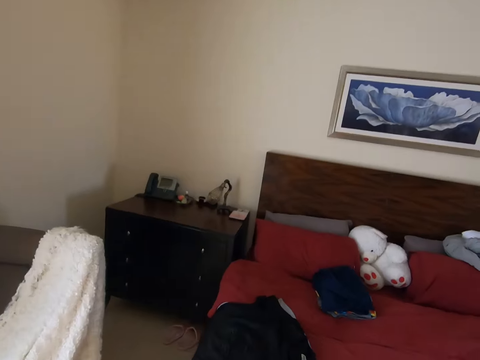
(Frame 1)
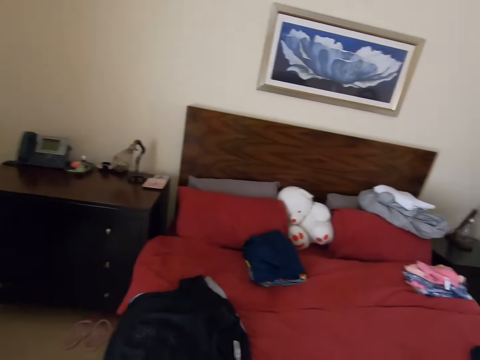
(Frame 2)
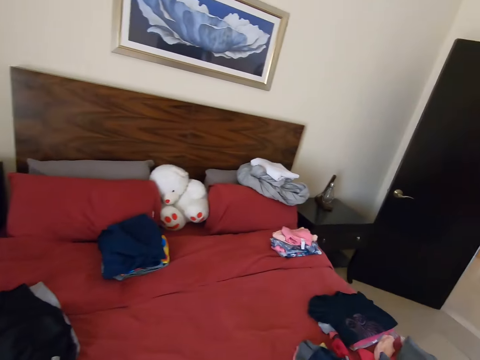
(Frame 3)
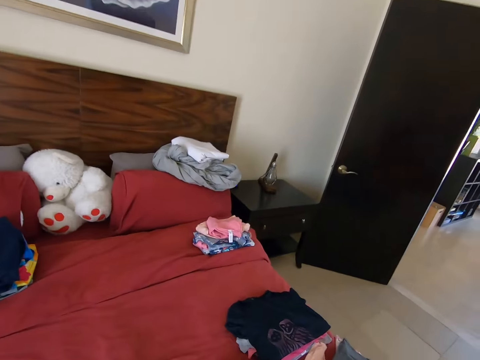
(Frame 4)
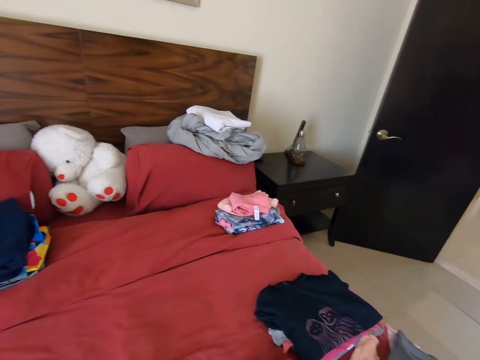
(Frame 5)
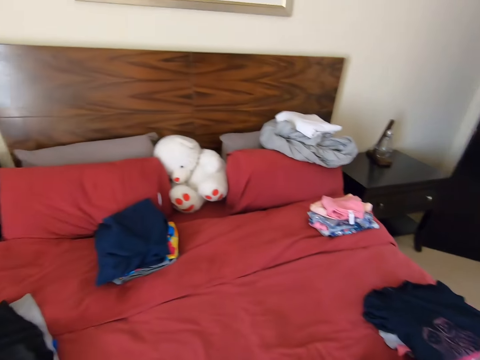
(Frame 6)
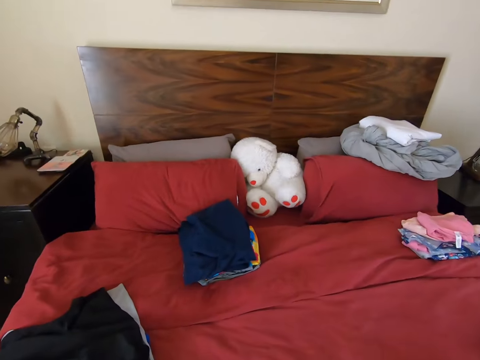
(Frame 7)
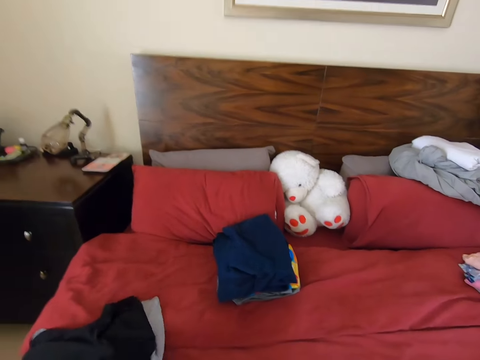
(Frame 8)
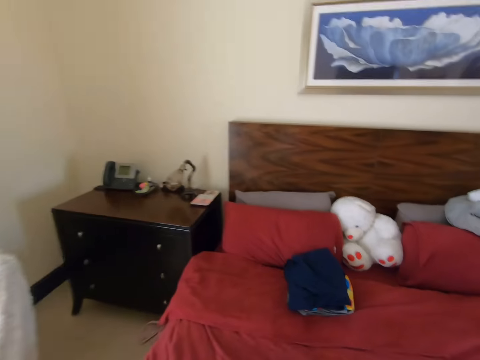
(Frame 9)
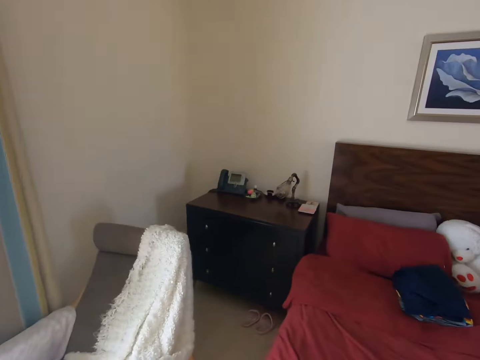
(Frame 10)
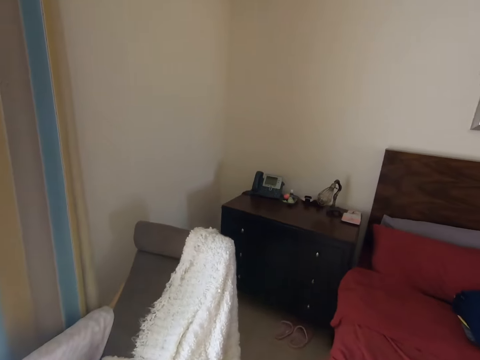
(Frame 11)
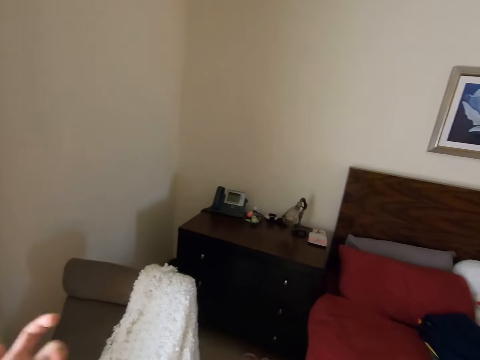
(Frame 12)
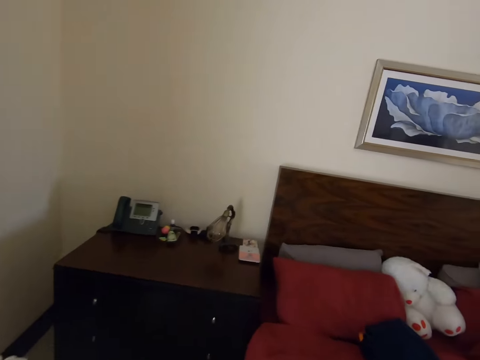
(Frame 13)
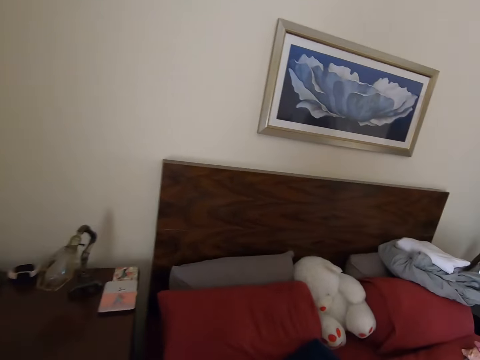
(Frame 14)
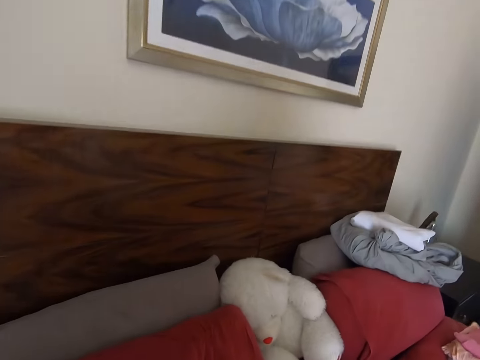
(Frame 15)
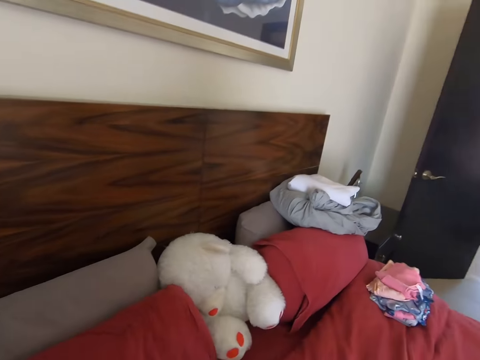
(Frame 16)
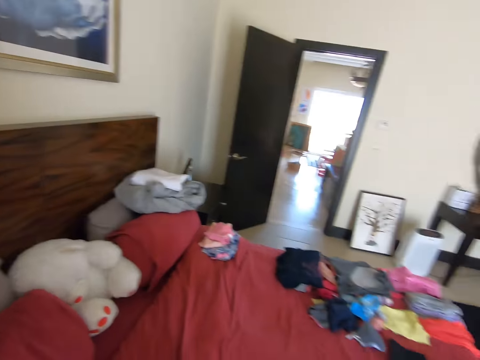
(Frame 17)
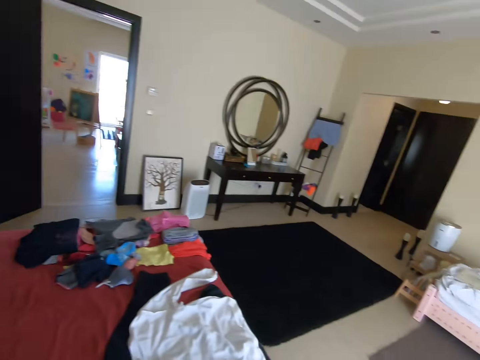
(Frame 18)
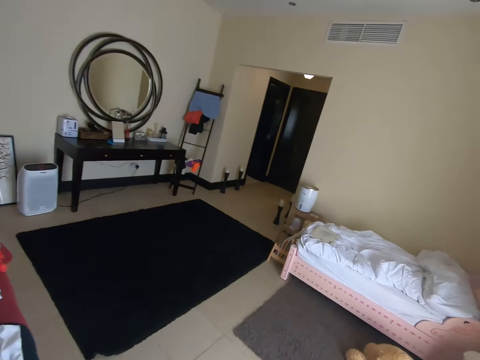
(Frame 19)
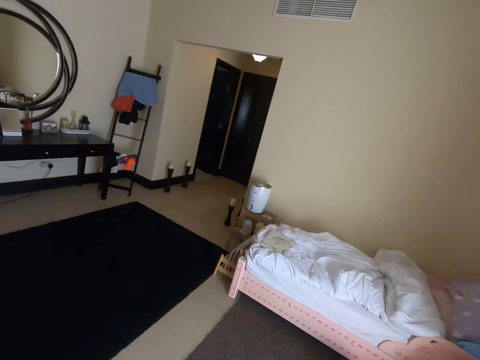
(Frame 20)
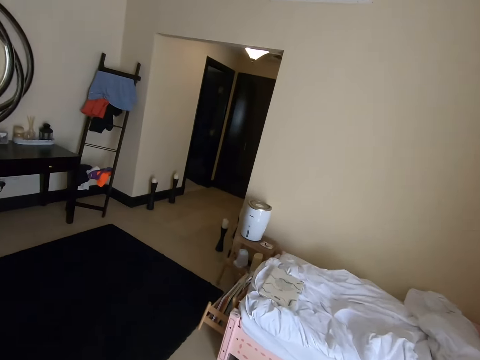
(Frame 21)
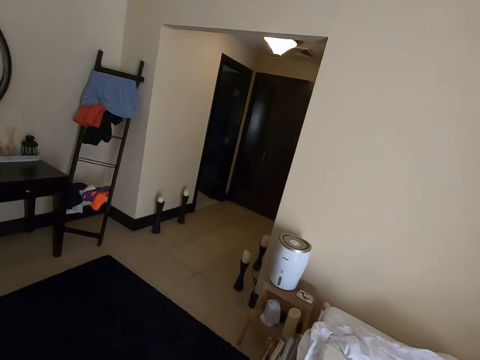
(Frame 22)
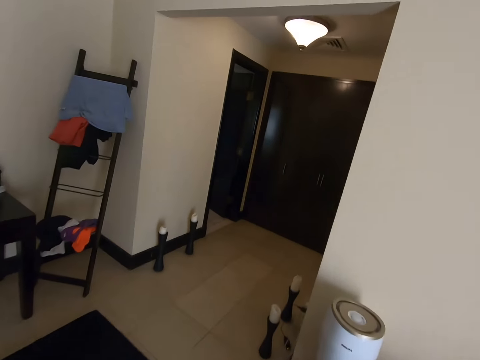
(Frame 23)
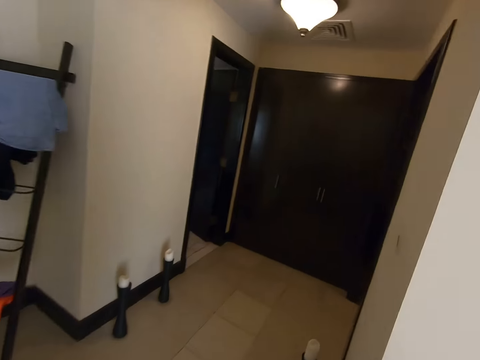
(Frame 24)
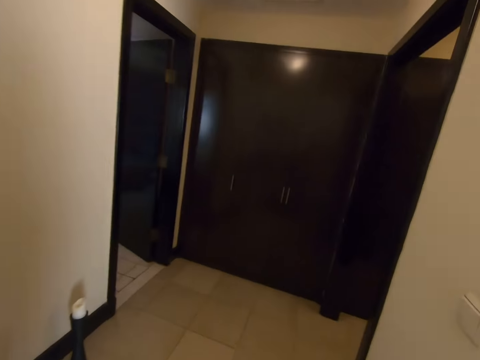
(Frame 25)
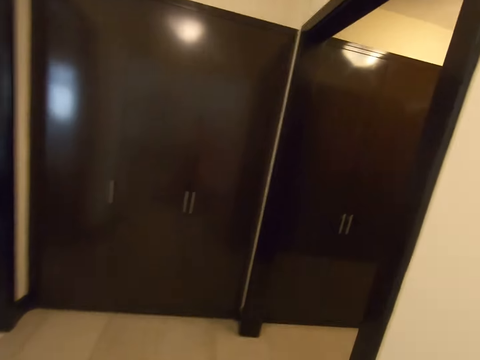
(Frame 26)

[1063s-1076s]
The camera wearer picks clothes on the bed. They turn to the side and walk around the room. They pick the clothes on the bed, turn to the side and walk around.

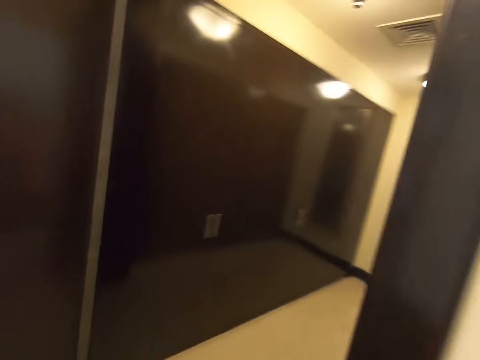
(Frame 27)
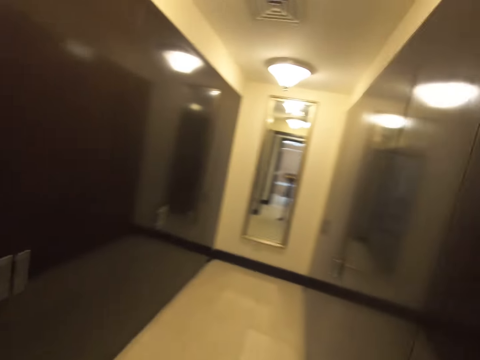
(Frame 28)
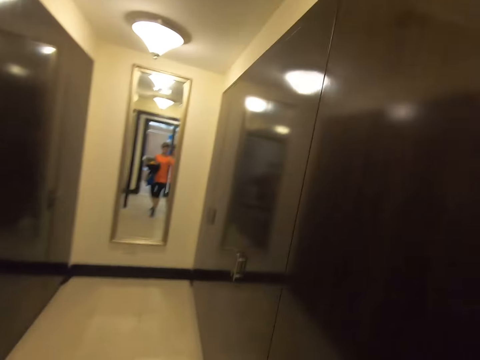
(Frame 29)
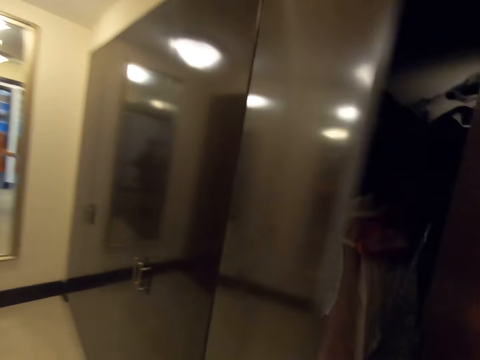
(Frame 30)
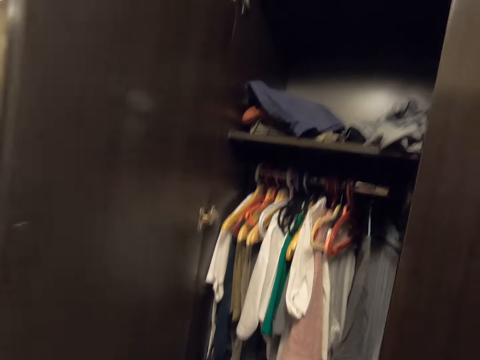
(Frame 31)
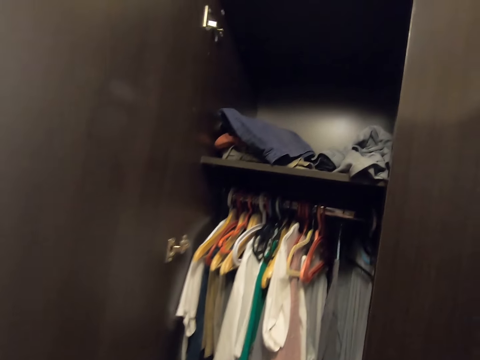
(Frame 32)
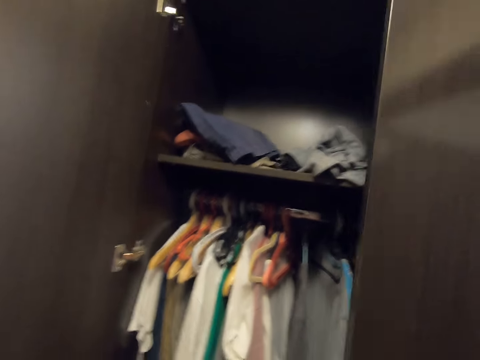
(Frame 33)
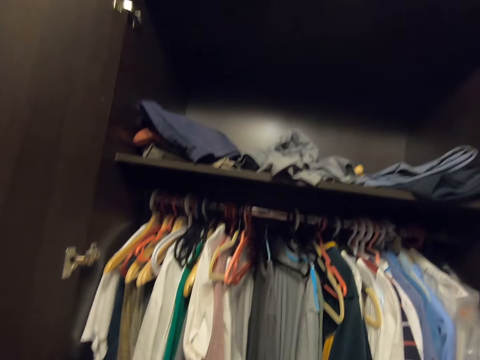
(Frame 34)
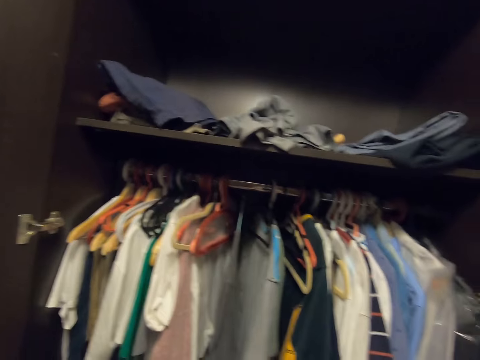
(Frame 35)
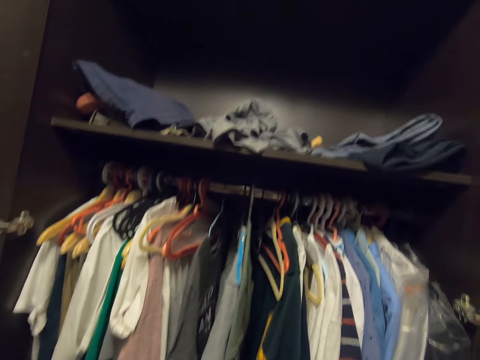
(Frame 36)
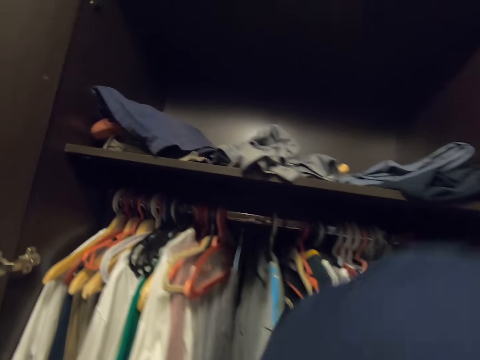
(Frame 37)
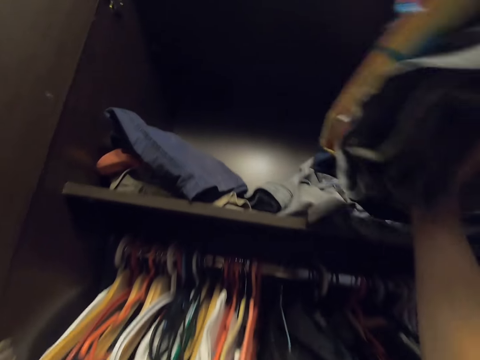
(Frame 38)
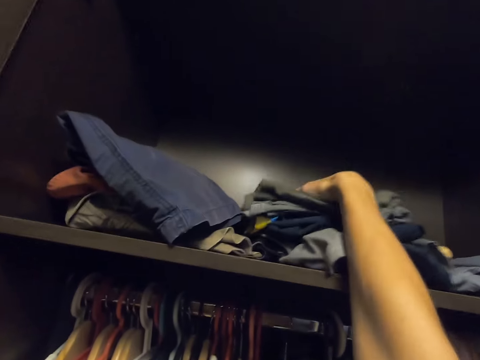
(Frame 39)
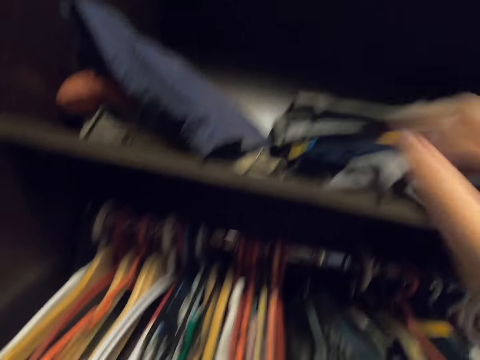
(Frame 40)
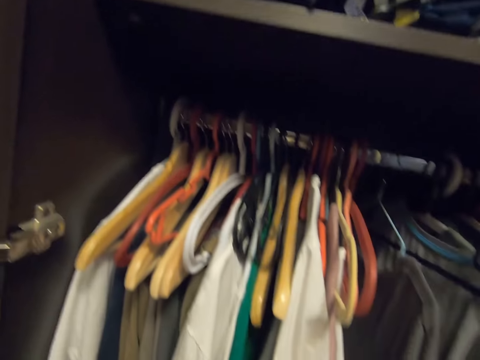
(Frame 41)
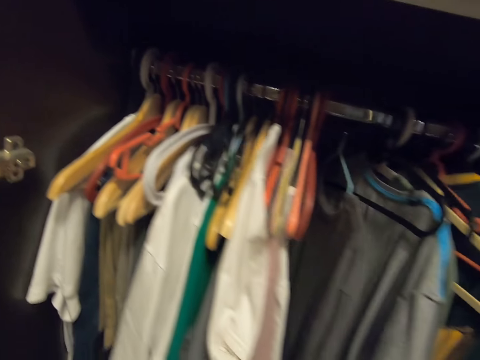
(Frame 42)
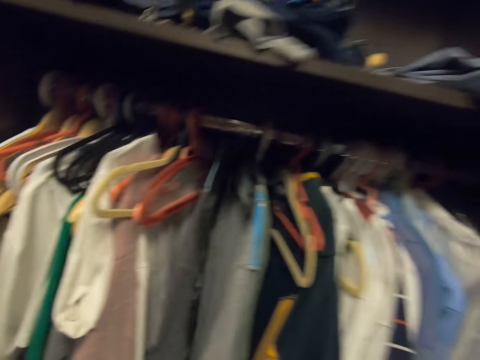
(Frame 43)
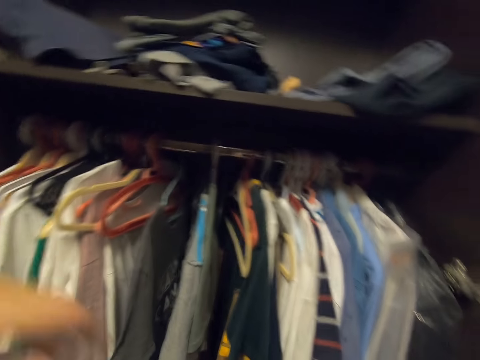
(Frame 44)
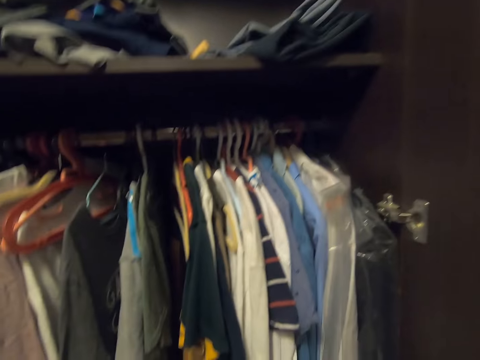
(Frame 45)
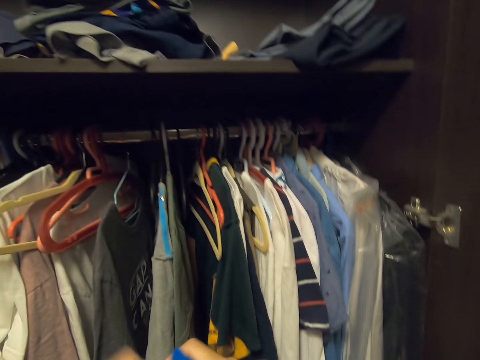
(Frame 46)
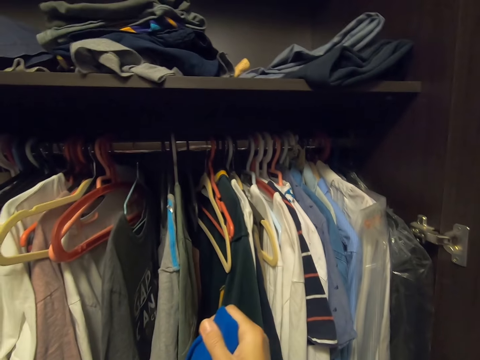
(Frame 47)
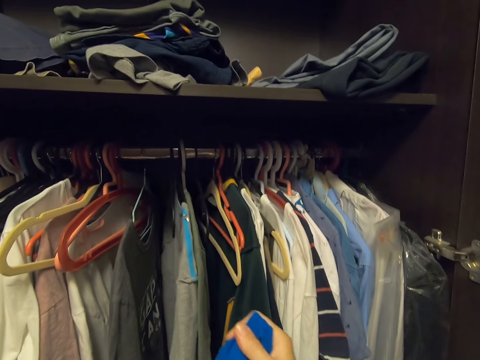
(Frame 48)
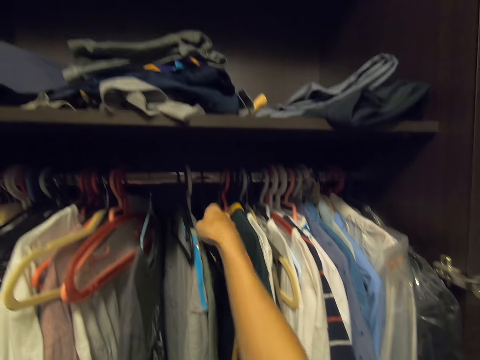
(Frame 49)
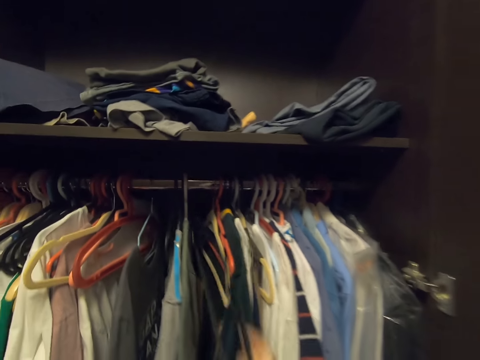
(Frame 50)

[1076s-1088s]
The camera wearer opens a wardrobe. They put clothes in the wardrobe. They turn to the side. They arrange the clothes in the wardrobe. They hold a hanger on the wardrobe.

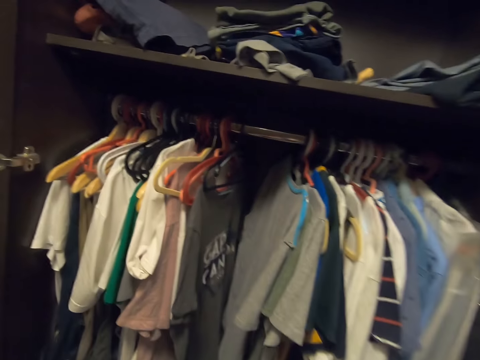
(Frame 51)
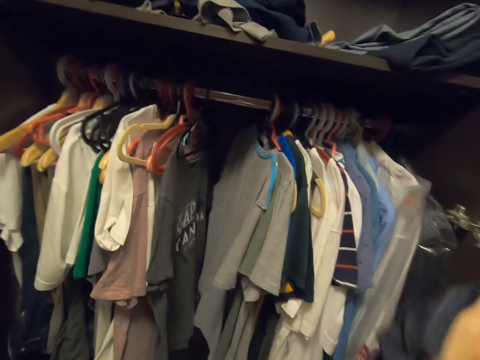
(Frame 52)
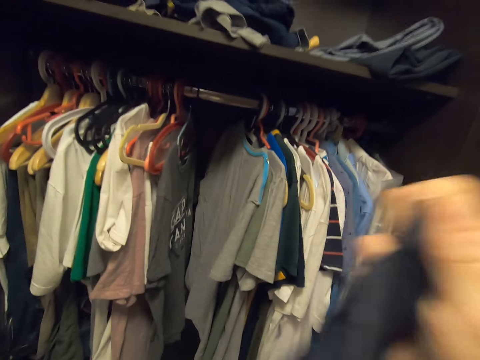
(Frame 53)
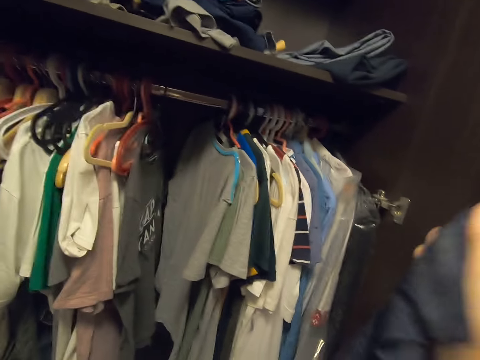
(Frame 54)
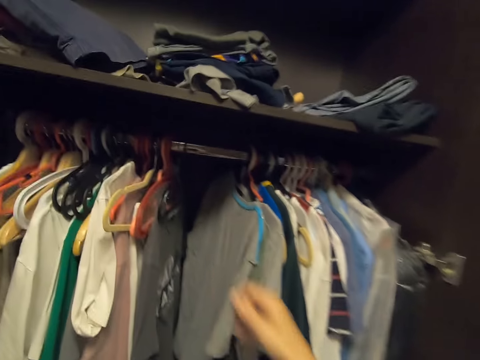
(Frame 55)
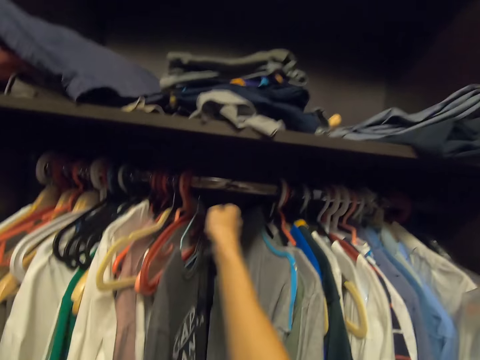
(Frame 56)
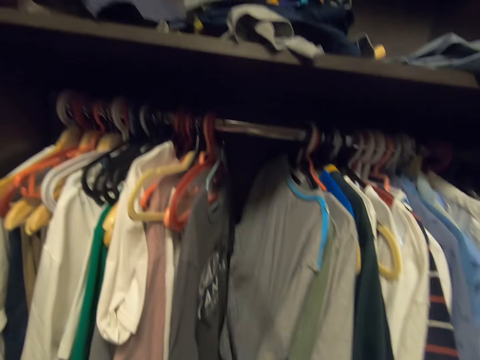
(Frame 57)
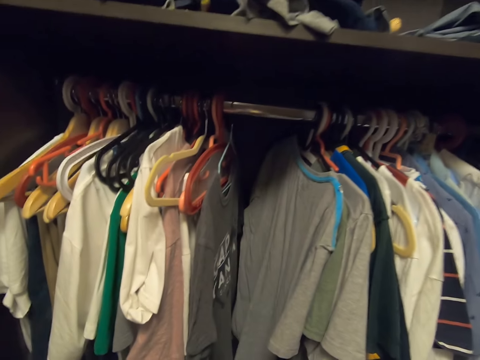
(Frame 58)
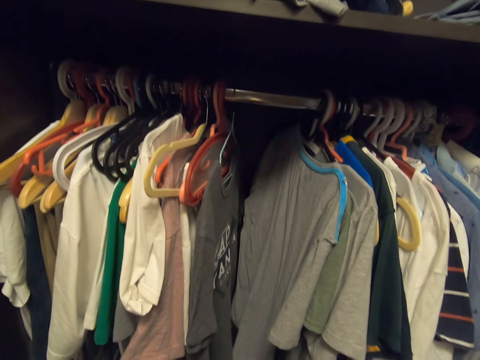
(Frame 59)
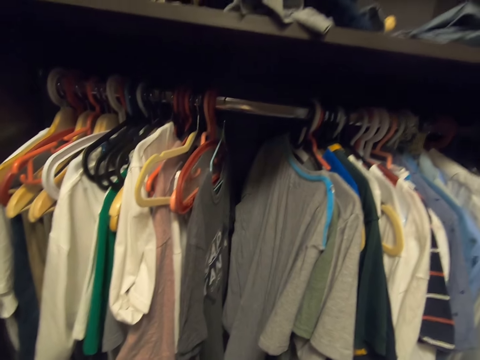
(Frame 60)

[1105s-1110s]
The camera wearer turns to the side. They raise the cloth with the right hand. They hold the cloth. They pick the hanger on a bar from the wardrobe.
